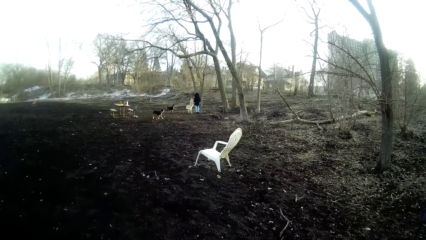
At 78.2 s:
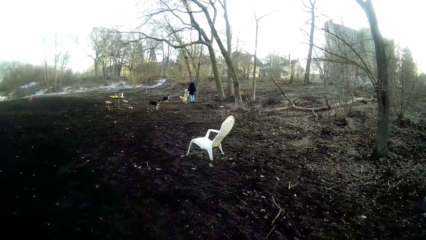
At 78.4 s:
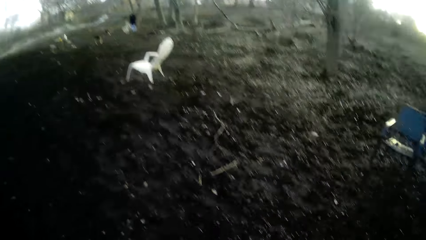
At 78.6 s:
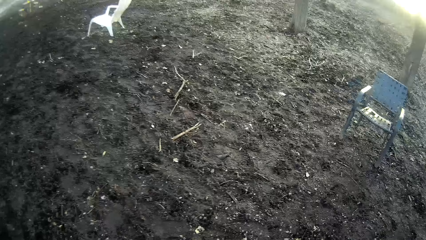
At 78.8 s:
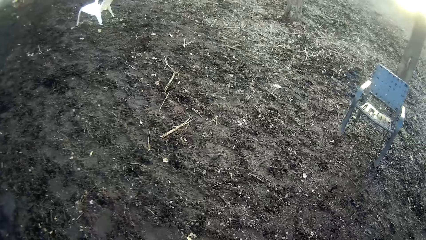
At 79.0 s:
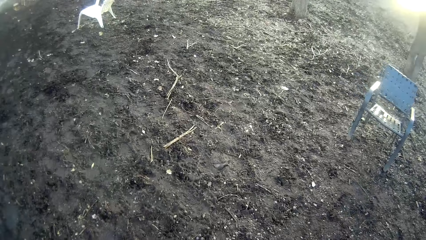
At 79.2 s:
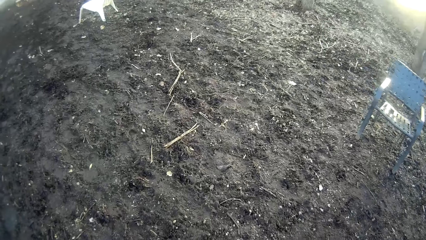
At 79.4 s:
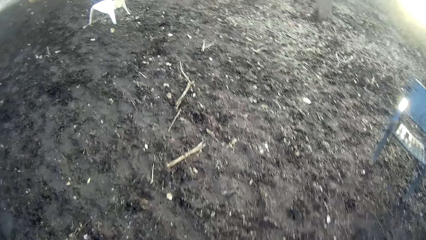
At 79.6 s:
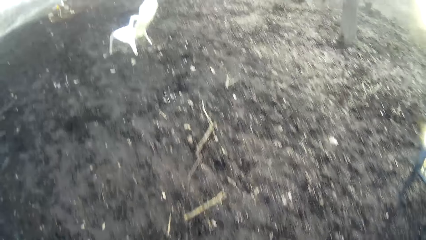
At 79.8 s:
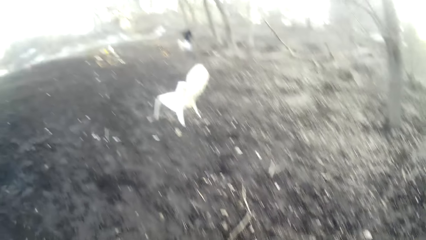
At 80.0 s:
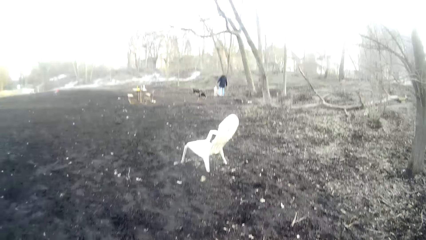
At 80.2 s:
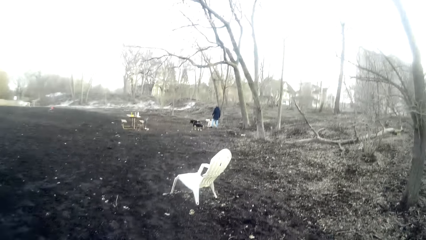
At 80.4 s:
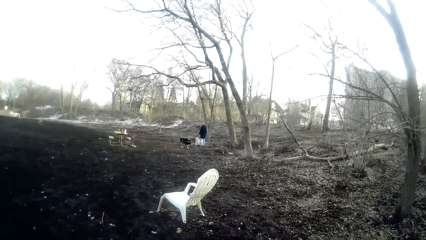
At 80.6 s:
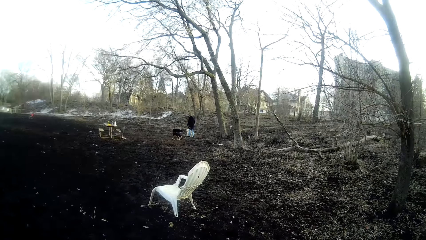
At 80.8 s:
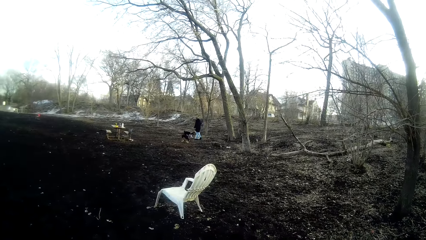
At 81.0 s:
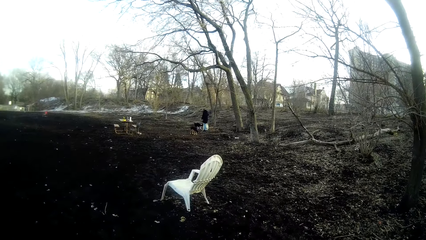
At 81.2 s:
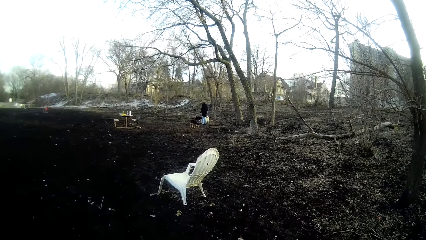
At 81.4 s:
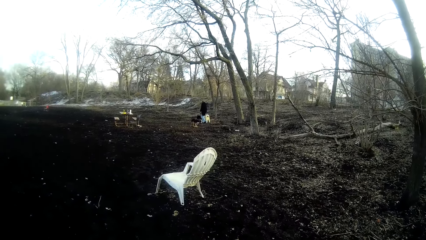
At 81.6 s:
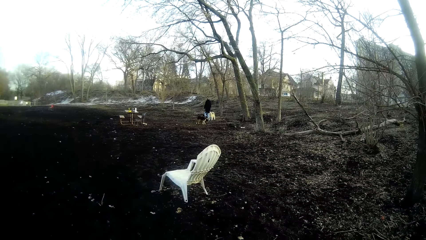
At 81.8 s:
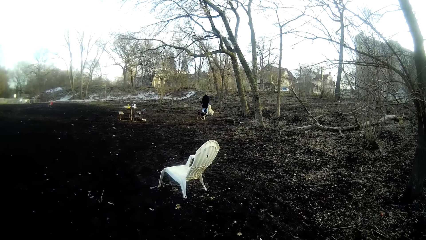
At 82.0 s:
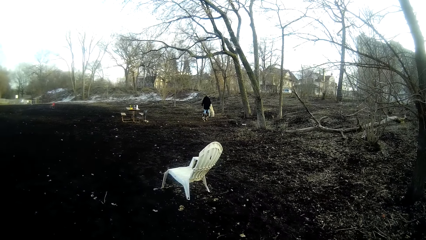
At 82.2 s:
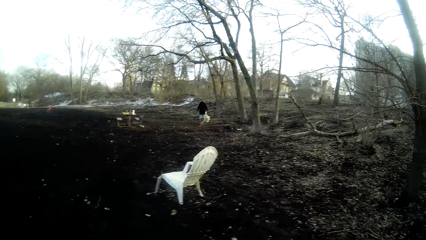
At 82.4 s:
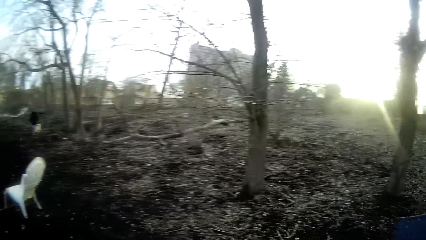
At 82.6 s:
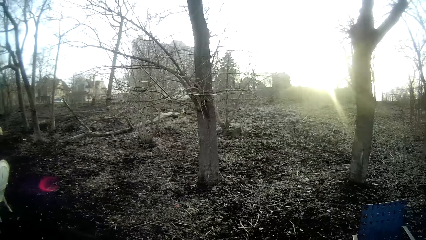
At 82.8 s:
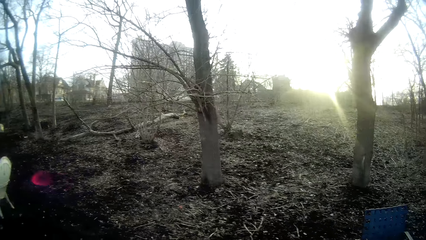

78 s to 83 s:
The camera wearer looks on the ground. They look at the man. They look right.
